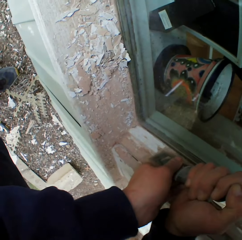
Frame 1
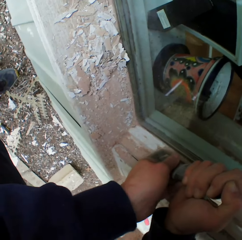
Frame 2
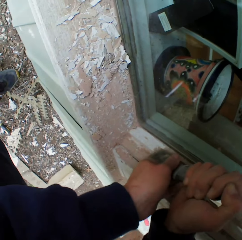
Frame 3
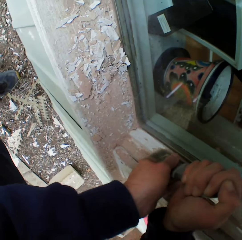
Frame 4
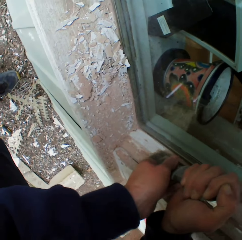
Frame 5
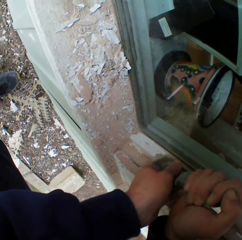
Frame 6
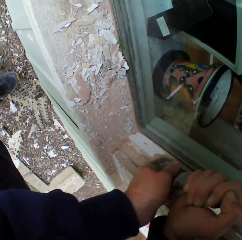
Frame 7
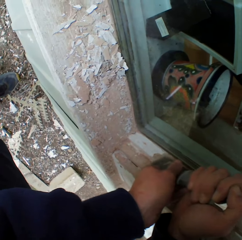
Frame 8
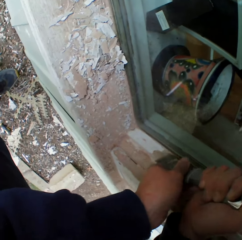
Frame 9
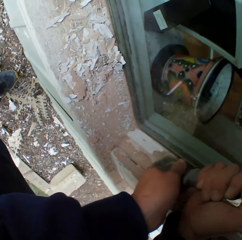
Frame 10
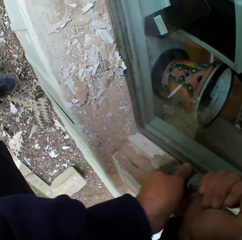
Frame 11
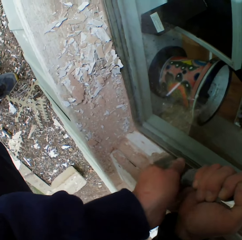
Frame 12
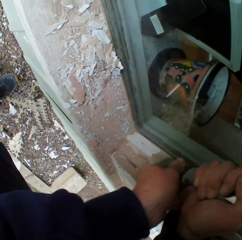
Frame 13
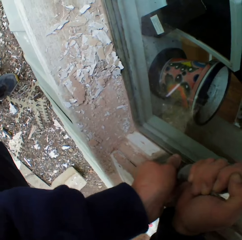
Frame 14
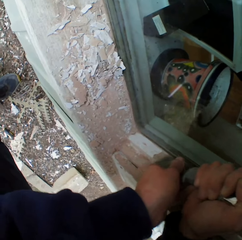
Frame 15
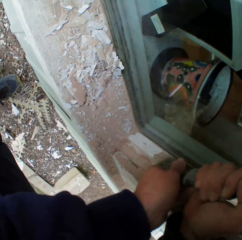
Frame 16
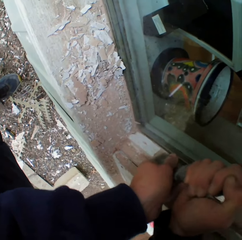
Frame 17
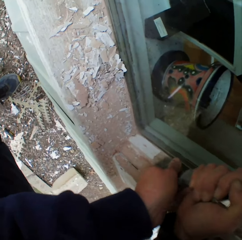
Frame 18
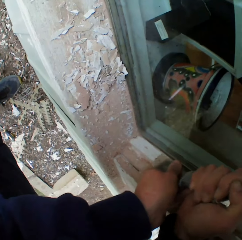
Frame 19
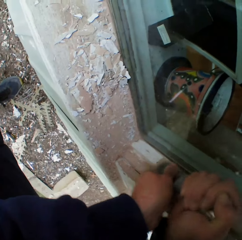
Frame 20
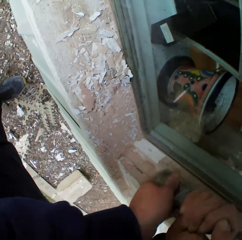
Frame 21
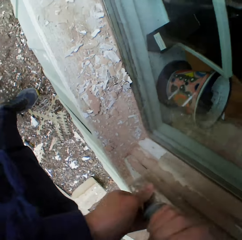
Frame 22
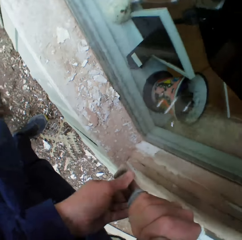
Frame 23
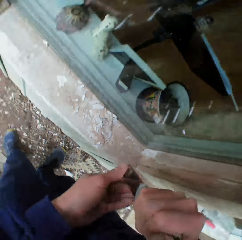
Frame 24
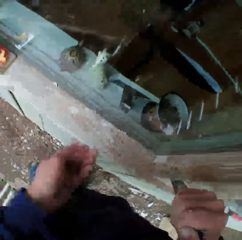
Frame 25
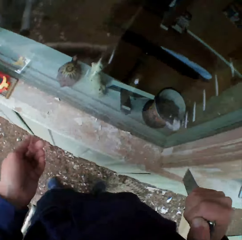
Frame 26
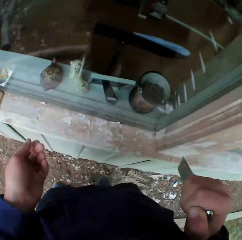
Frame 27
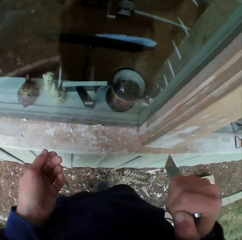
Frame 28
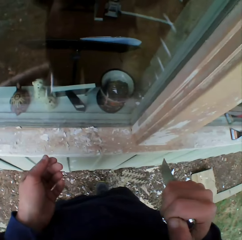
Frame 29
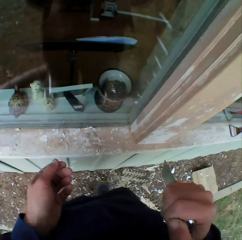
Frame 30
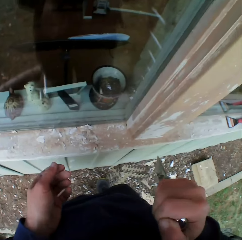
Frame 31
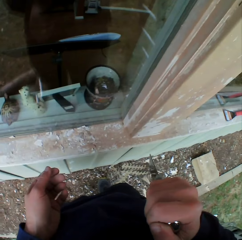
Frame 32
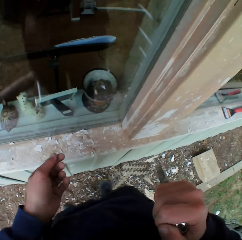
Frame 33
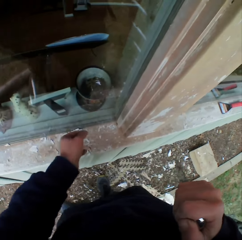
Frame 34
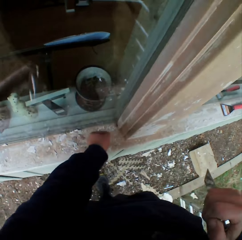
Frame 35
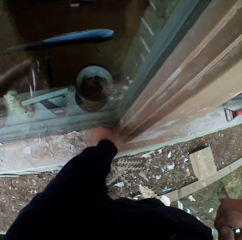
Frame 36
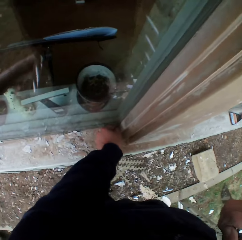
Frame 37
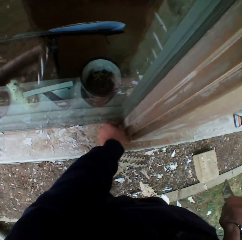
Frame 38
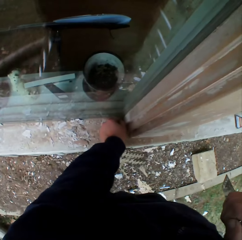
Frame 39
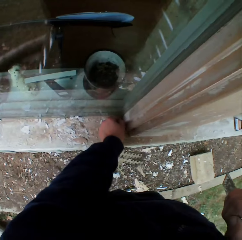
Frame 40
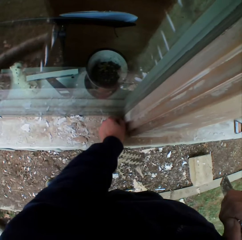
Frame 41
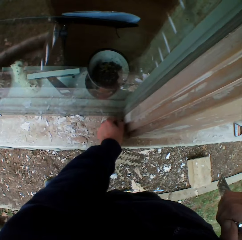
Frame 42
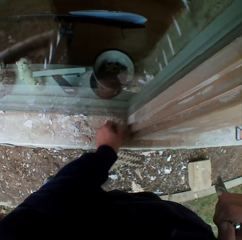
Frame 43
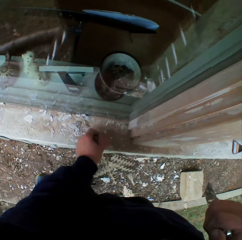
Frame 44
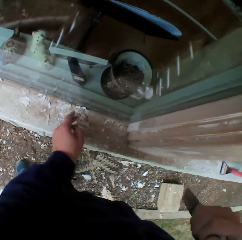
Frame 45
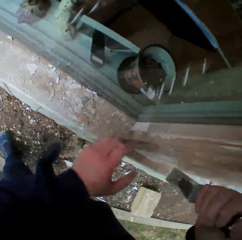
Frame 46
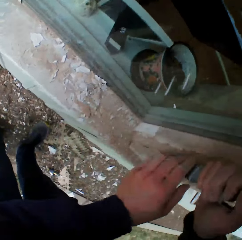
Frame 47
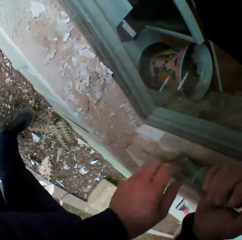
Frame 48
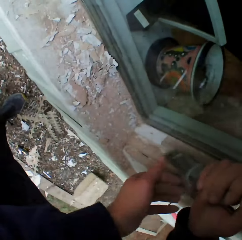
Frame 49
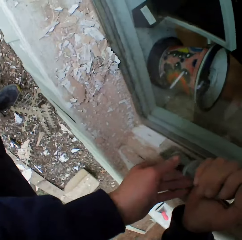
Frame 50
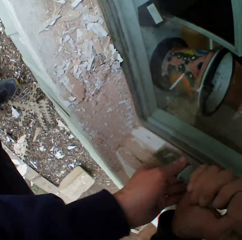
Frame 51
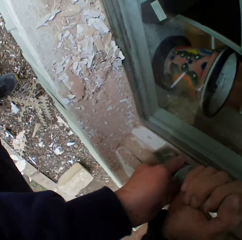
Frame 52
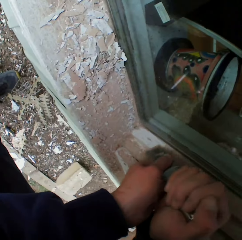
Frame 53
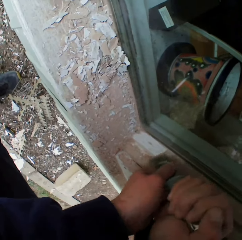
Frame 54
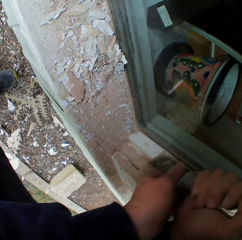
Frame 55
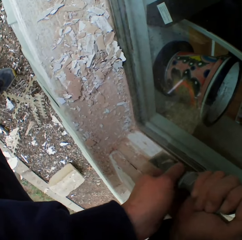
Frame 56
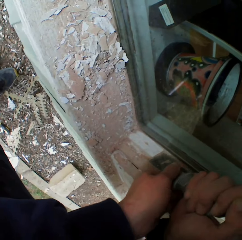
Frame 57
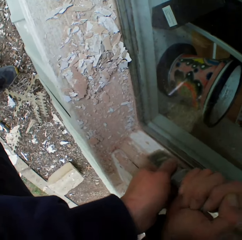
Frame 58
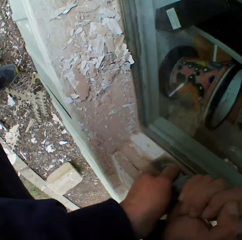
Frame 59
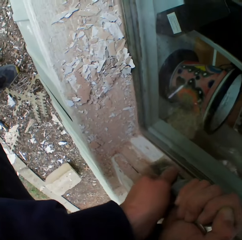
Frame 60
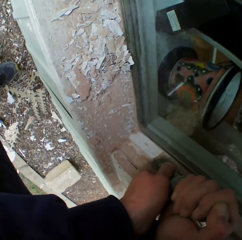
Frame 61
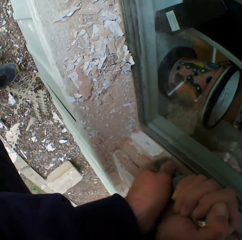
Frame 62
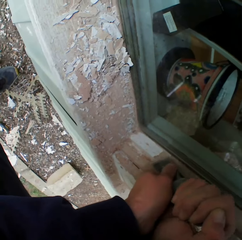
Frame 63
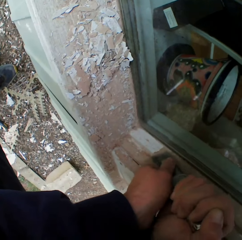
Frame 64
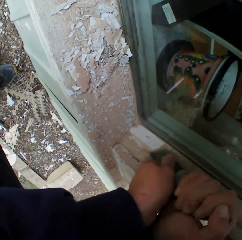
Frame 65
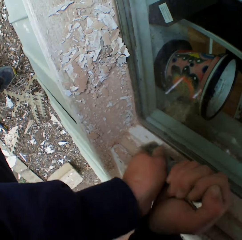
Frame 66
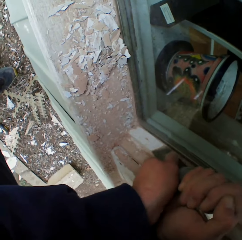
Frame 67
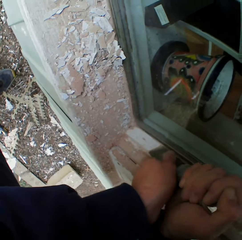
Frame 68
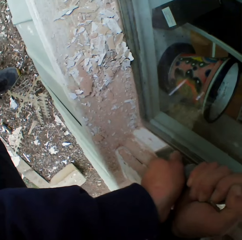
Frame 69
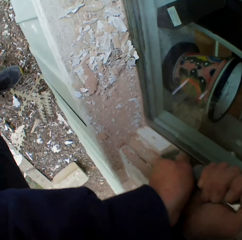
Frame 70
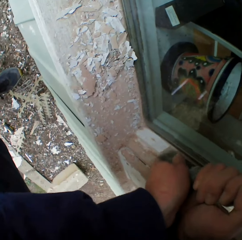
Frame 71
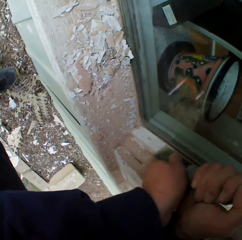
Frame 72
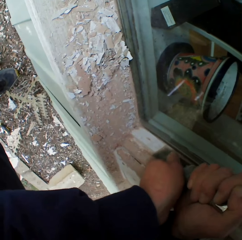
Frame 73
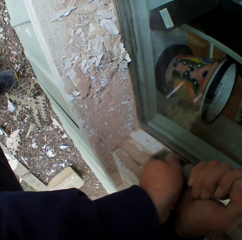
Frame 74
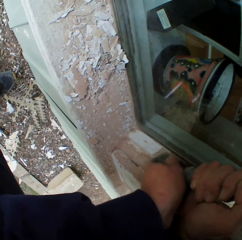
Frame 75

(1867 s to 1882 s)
The camera wearer stops for a while. He looks at the surface. He touches the surface. He removes the dried paint with his left hand. He scrapes the surface. He removes the dried paint with a metal scraper.

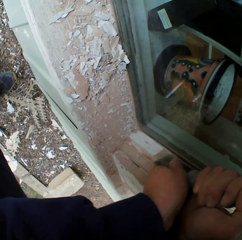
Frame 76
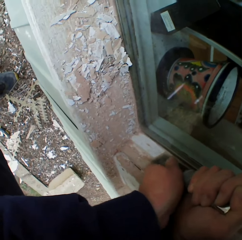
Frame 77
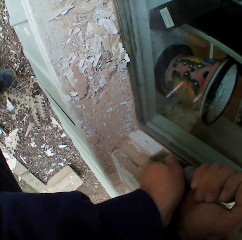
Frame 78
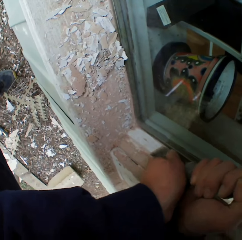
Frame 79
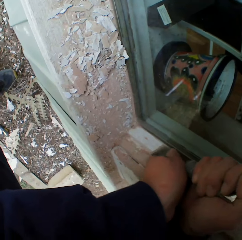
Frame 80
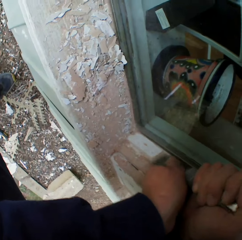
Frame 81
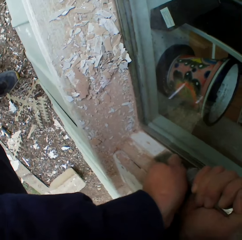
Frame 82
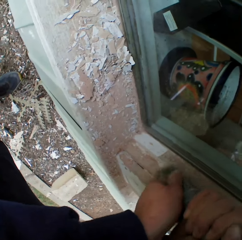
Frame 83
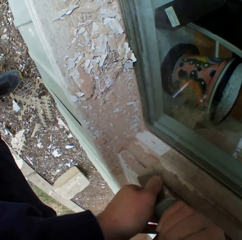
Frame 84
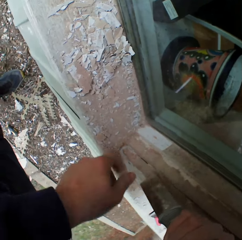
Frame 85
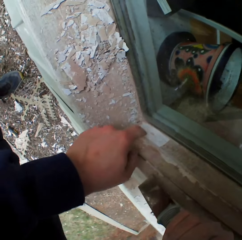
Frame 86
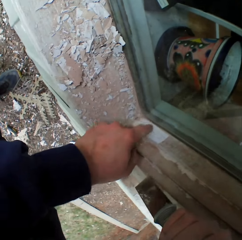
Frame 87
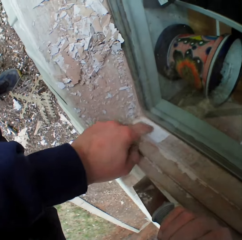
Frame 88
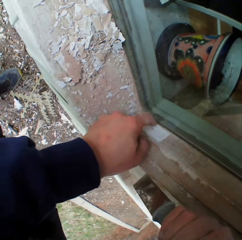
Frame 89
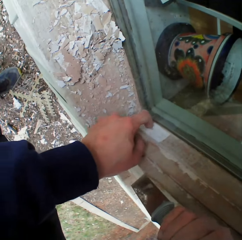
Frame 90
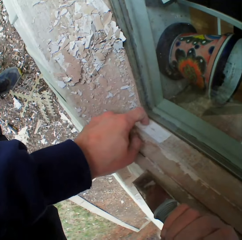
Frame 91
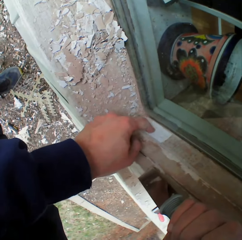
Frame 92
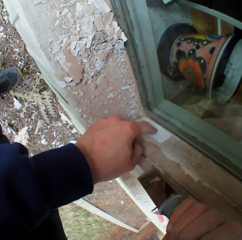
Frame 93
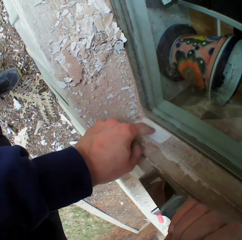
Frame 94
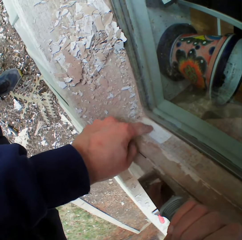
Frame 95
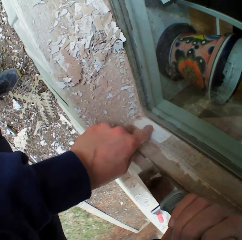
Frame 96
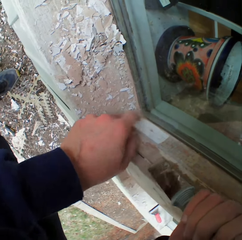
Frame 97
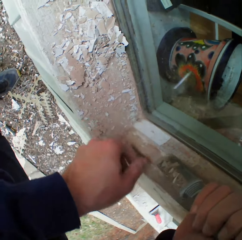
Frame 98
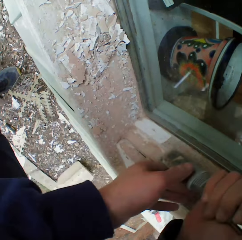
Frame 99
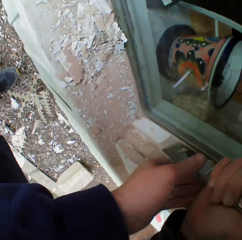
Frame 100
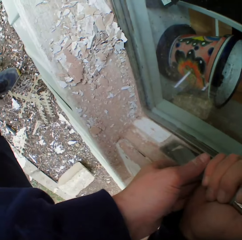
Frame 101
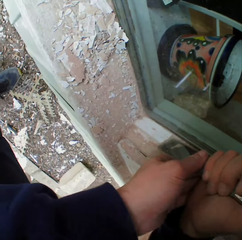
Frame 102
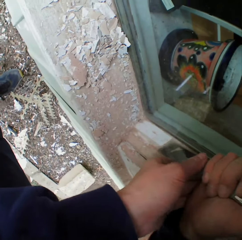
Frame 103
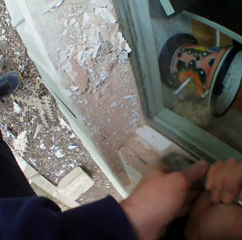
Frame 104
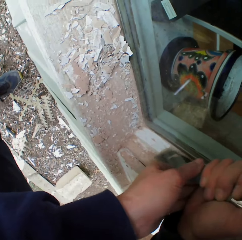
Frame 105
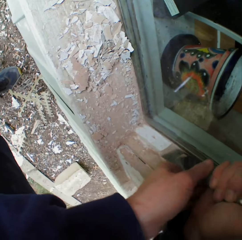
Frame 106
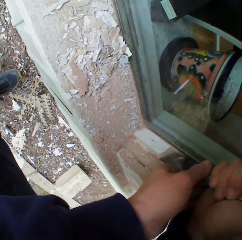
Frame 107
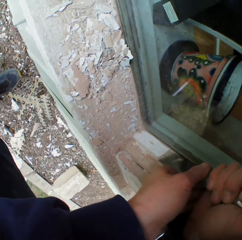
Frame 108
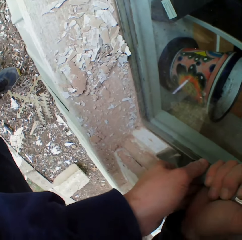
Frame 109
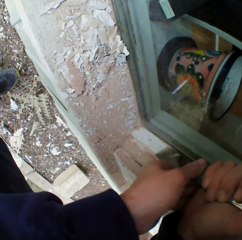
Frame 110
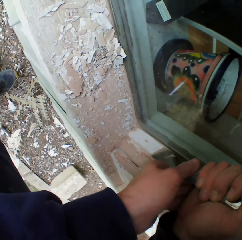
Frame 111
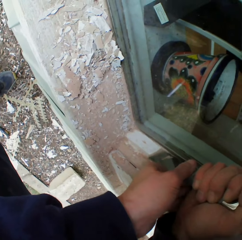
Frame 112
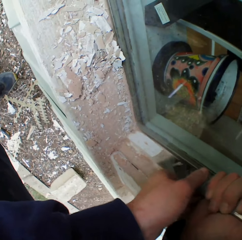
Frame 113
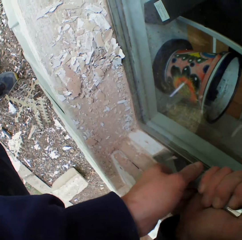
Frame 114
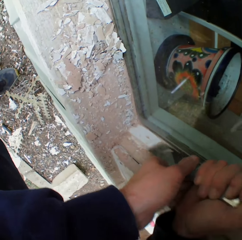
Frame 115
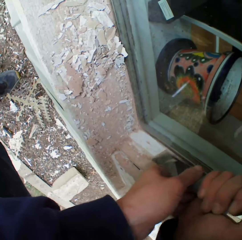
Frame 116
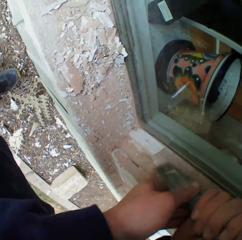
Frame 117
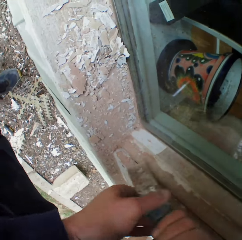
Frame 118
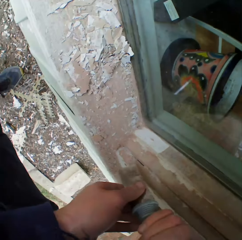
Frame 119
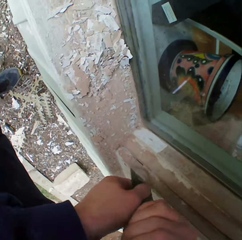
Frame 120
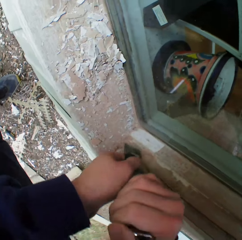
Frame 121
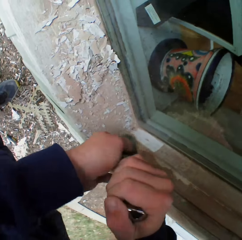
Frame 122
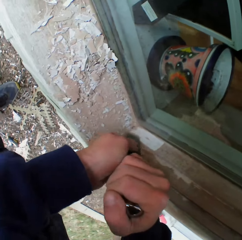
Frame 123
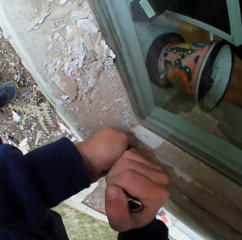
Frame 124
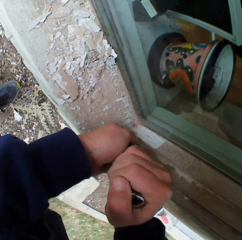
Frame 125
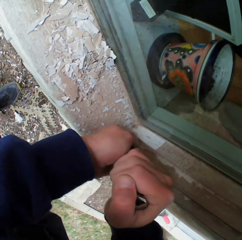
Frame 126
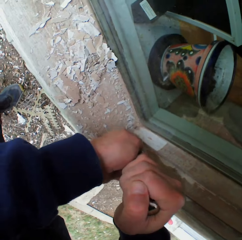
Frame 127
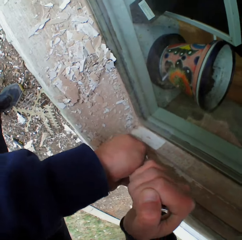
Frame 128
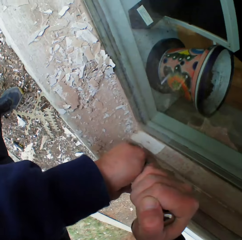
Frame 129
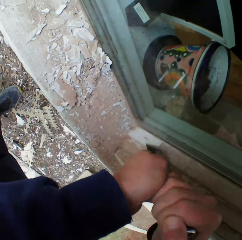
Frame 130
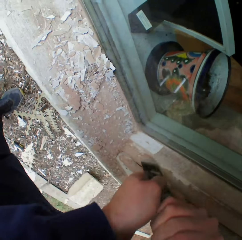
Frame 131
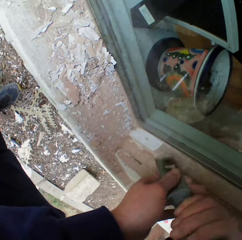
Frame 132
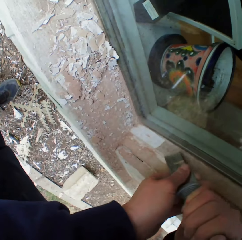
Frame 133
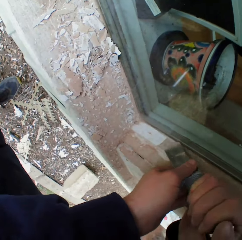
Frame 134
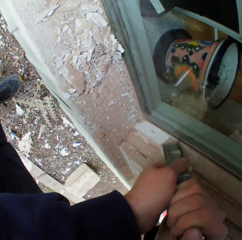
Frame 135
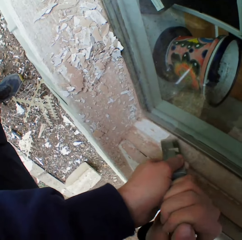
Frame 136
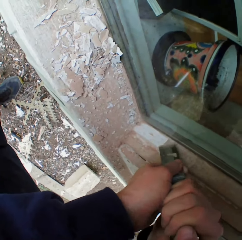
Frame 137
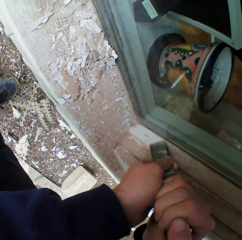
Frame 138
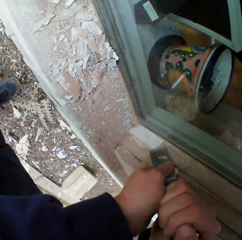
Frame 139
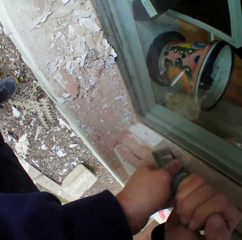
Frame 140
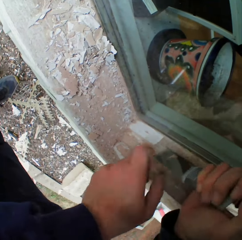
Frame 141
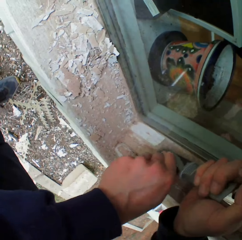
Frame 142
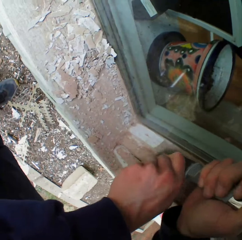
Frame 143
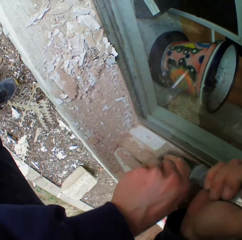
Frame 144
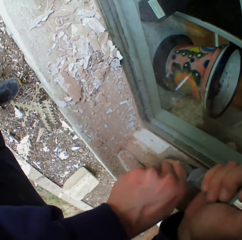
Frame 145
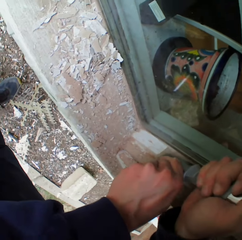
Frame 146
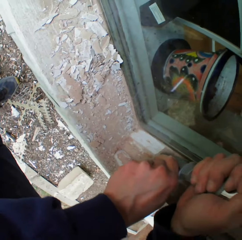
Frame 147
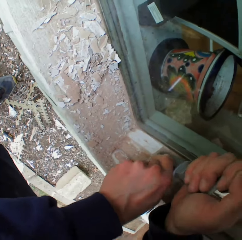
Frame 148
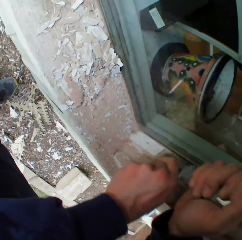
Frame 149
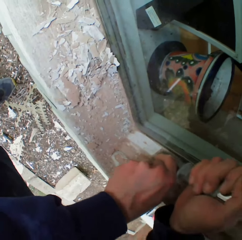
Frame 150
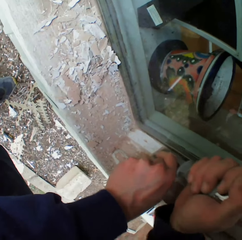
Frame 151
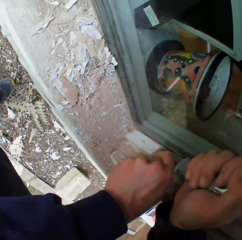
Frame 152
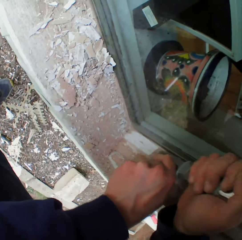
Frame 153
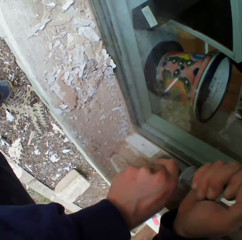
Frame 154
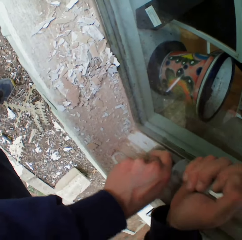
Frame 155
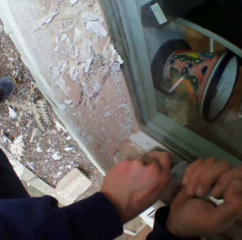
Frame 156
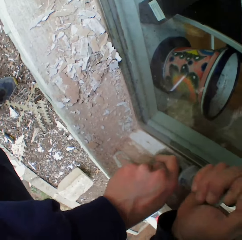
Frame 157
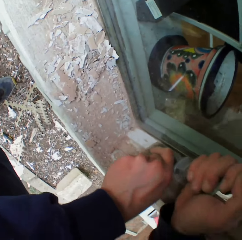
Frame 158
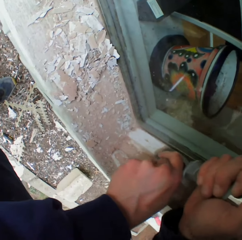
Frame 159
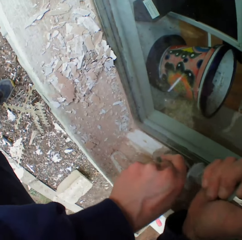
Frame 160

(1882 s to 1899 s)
The camera wearer touches the wall with his finger. He scrapes the surface. He scrubs the dried paint with a metal scraper.
